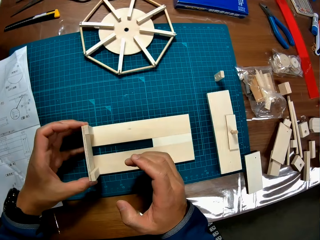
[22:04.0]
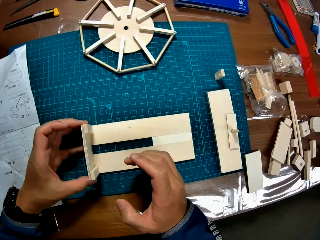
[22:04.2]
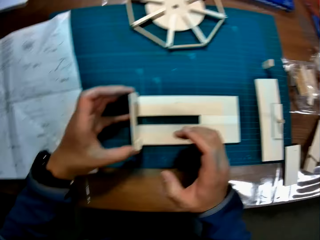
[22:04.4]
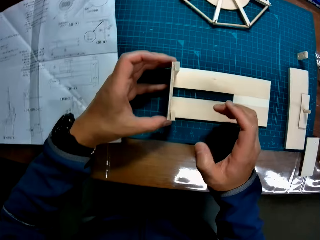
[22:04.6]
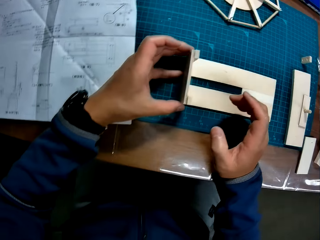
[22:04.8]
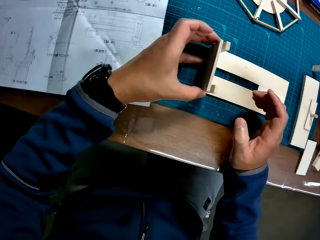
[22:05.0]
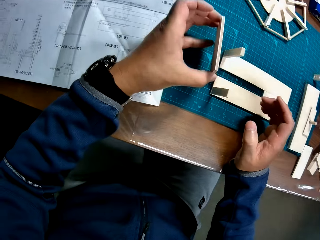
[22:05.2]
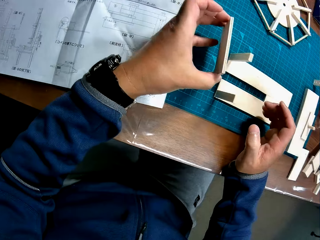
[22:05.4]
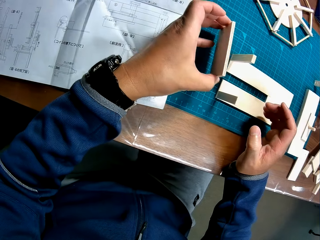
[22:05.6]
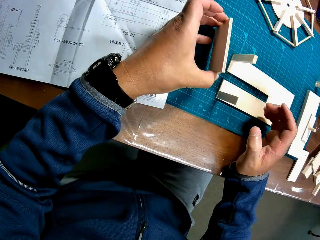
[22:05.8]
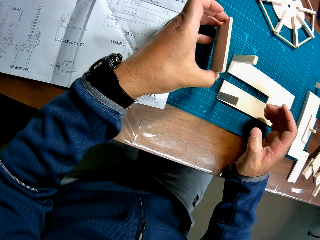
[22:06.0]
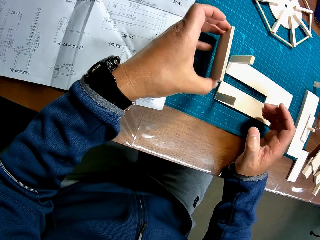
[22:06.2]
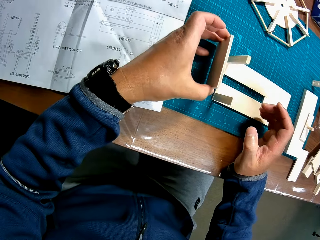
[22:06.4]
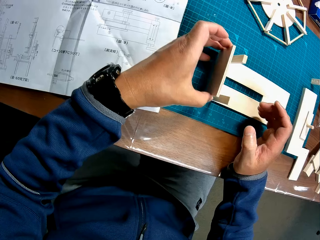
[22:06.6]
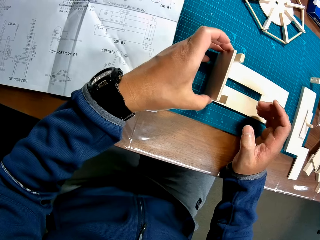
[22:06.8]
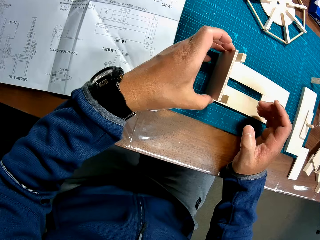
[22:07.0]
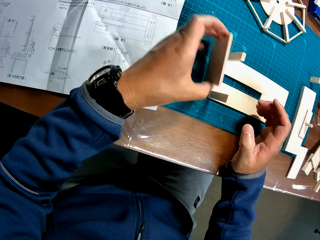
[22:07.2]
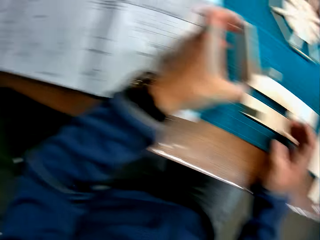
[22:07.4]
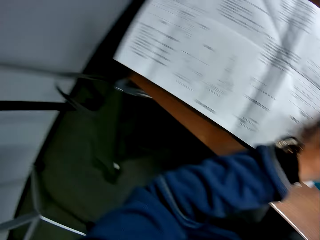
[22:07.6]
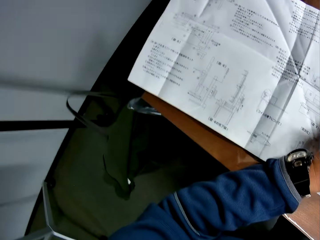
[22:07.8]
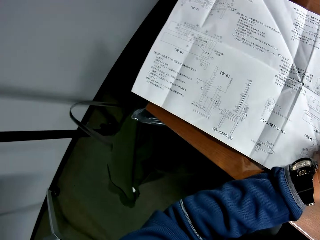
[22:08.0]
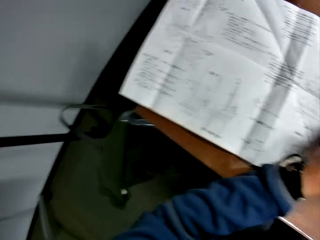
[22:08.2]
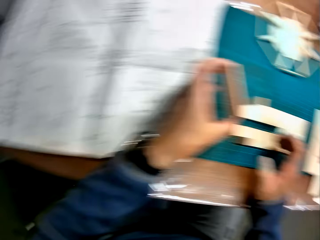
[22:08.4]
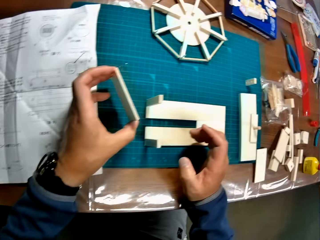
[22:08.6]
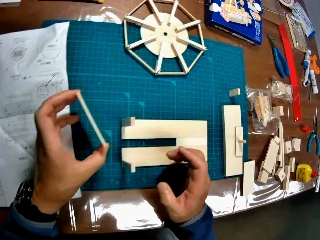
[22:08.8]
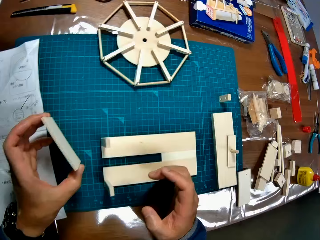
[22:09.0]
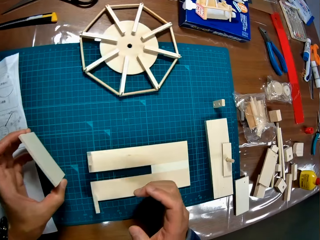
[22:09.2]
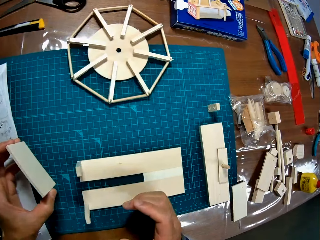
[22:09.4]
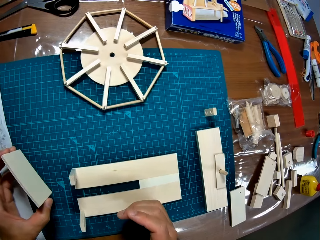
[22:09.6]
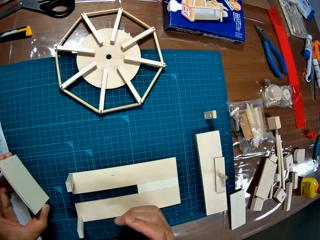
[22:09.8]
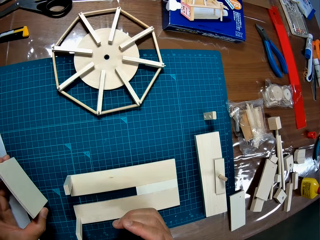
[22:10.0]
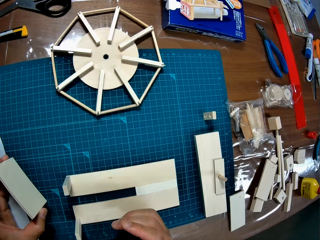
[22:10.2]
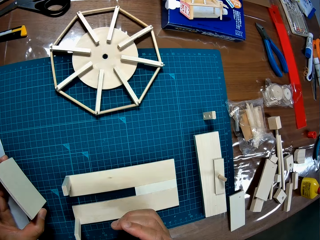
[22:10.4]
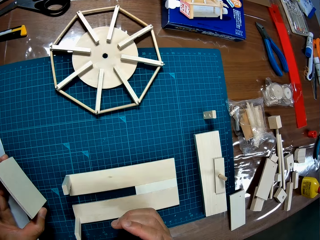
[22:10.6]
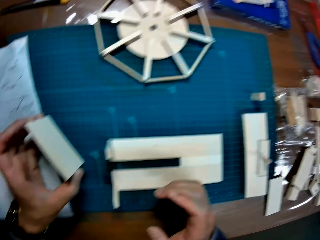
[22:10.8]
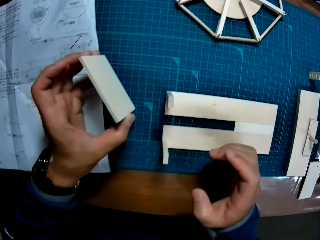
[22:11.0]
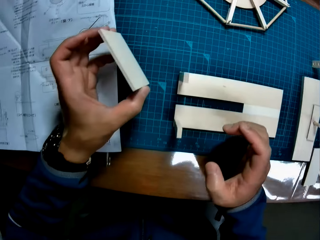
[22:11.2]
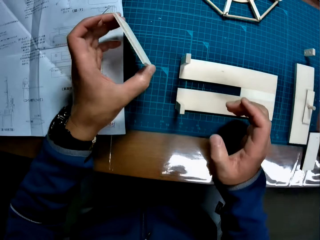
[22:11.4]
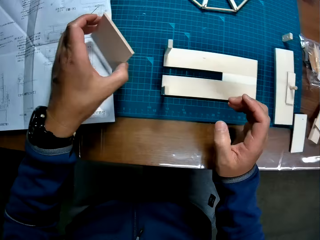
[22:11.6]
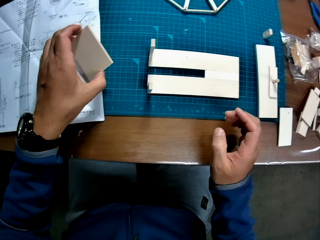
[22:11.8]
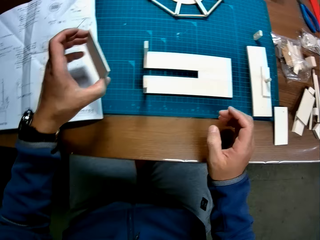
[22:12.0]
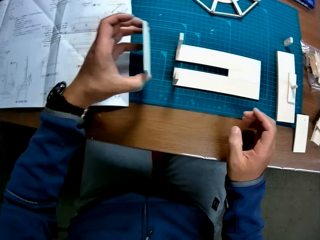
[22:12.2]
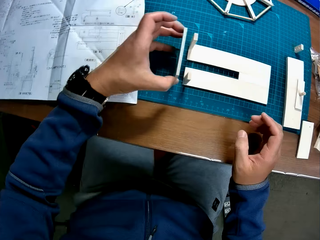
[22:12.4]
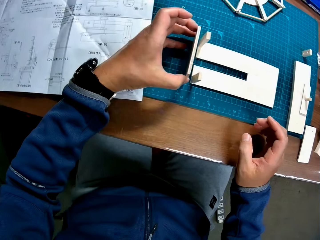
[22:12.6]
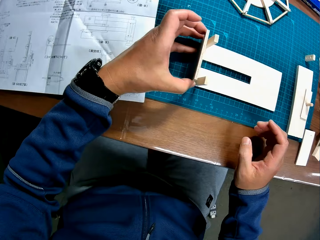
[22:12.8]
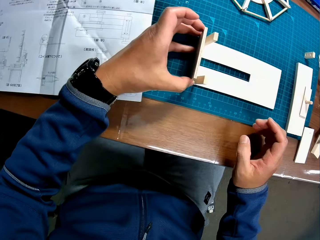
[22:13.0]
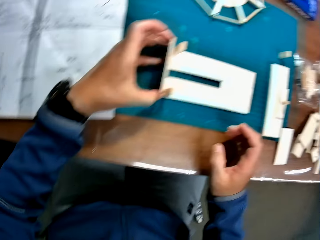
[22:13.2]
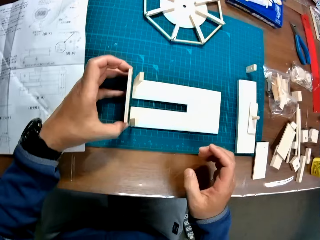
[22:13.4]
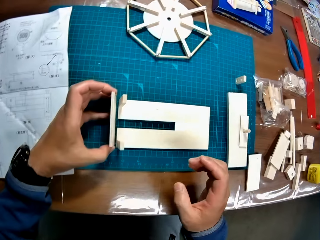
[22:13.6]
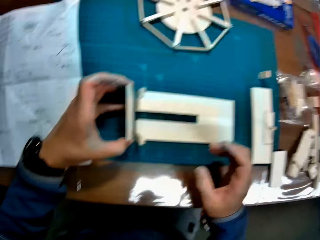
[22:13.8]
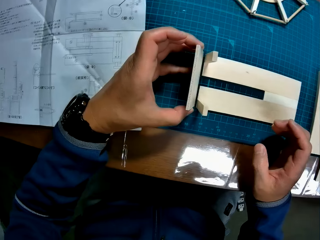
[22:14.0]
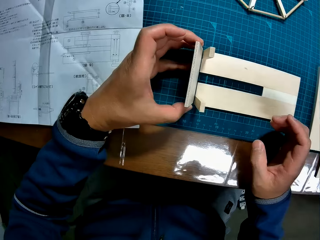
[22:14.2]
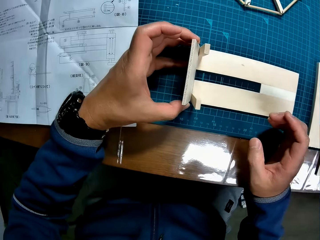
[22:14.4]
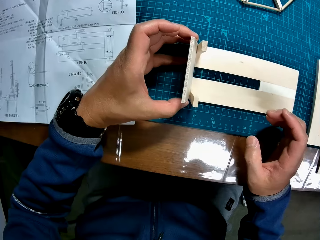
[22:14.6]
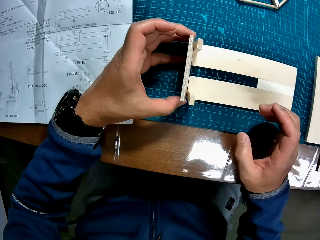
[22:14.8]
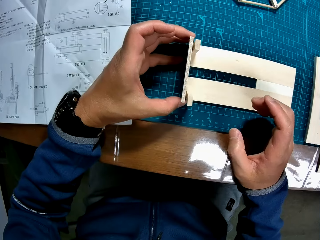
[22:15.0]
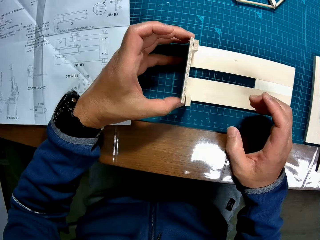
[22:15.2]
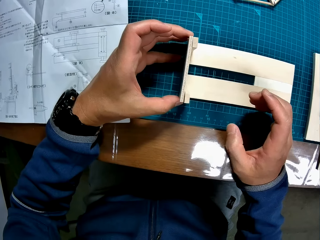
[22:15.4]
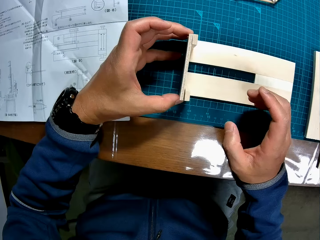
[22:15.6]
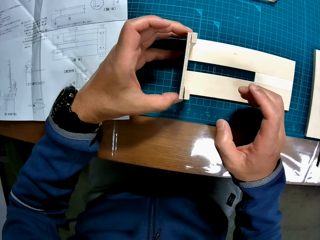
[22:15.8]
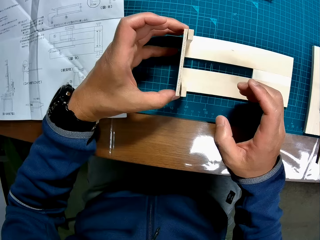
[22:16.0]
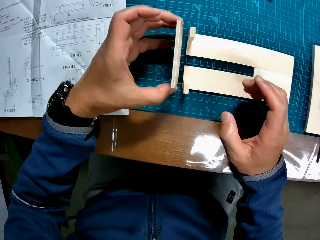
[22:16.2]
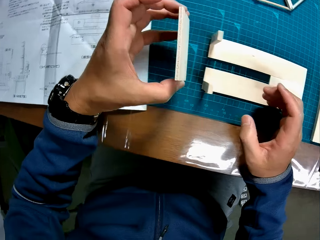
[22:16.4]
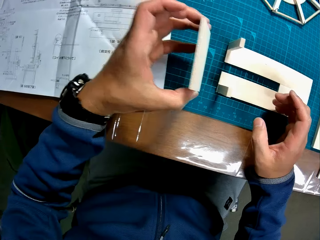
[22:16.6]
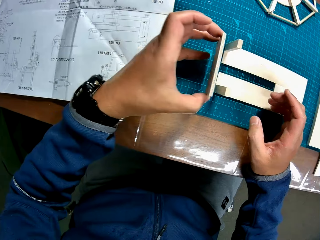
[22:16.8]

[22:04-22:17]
The camera wearer puts the pieces of wood together. He removes the piece of mechanical model in his left hand from the piece of mechanical model on the table. He looks at the paper. He looks around at the table. He places the piece of mechanical model in his left hand by the piece of mechanical model on the table.

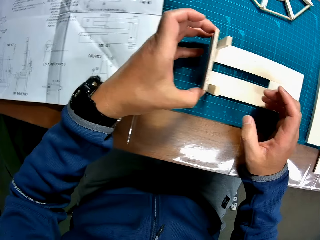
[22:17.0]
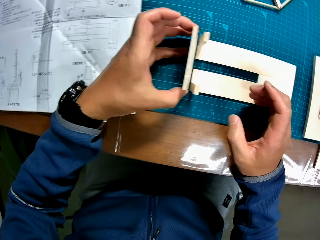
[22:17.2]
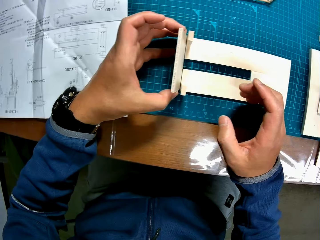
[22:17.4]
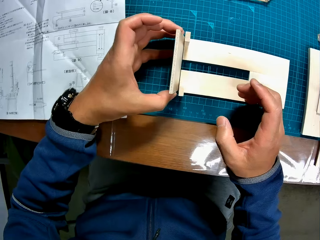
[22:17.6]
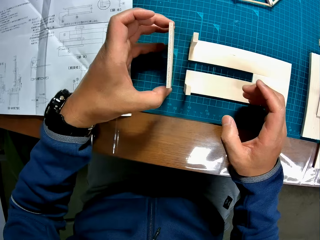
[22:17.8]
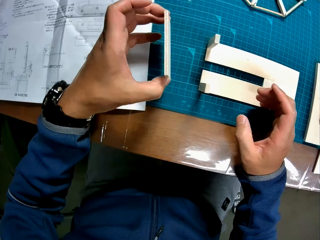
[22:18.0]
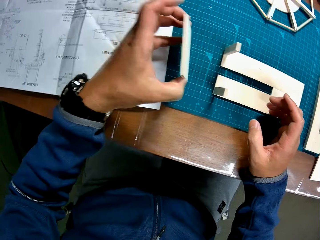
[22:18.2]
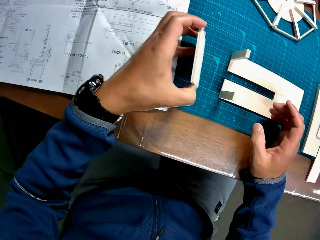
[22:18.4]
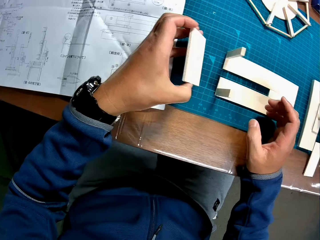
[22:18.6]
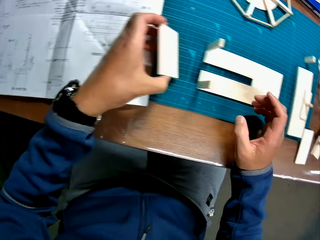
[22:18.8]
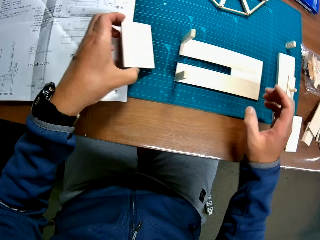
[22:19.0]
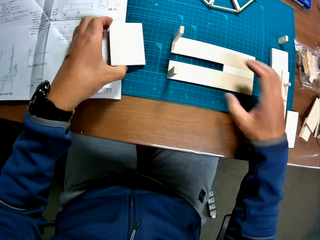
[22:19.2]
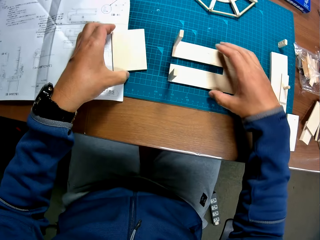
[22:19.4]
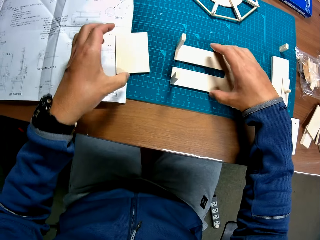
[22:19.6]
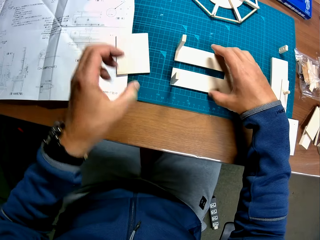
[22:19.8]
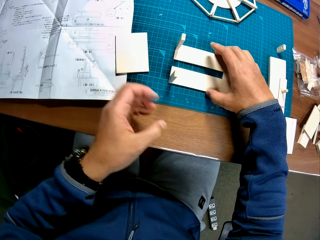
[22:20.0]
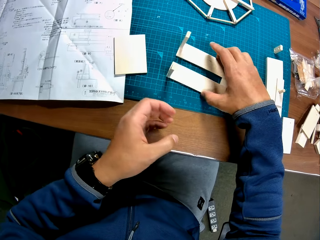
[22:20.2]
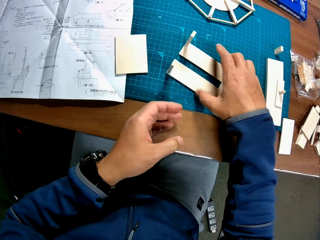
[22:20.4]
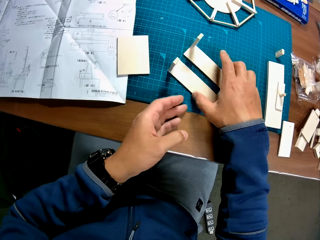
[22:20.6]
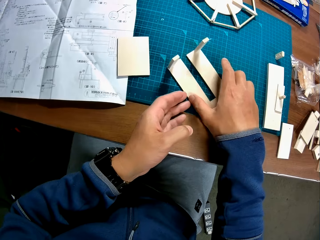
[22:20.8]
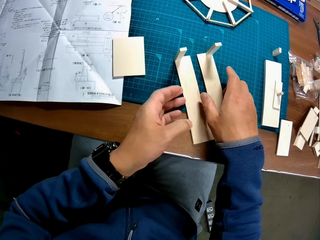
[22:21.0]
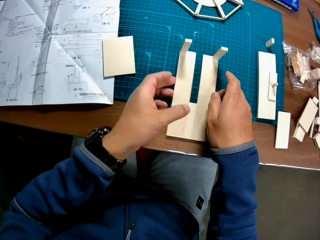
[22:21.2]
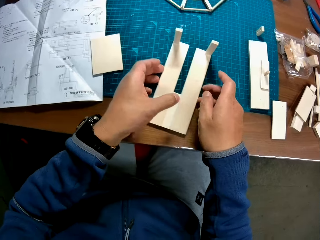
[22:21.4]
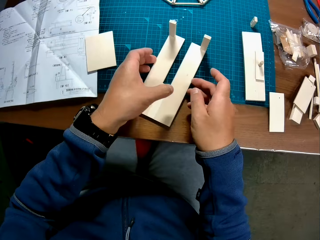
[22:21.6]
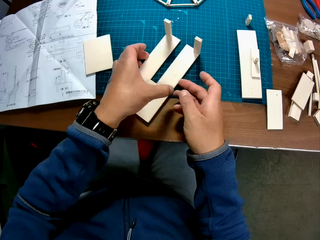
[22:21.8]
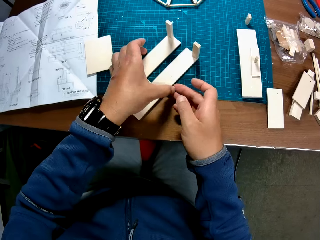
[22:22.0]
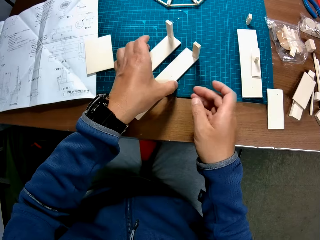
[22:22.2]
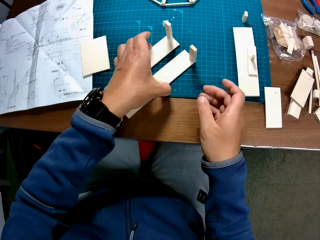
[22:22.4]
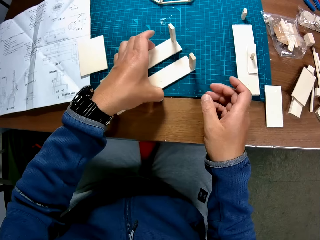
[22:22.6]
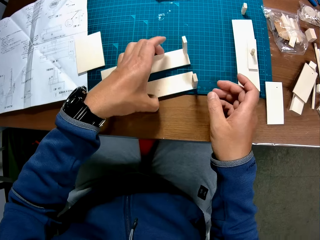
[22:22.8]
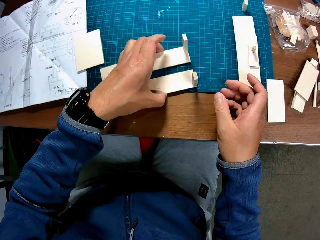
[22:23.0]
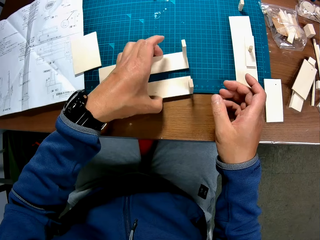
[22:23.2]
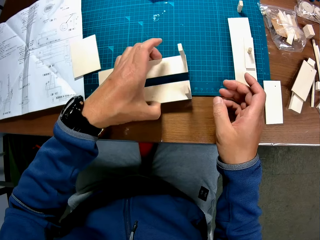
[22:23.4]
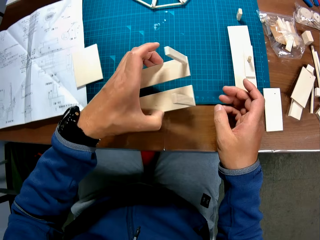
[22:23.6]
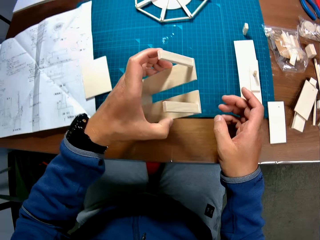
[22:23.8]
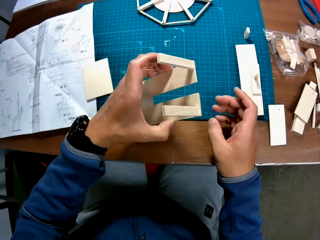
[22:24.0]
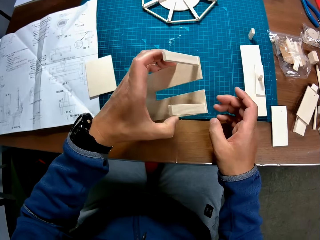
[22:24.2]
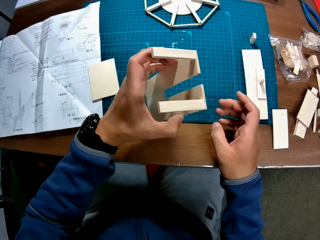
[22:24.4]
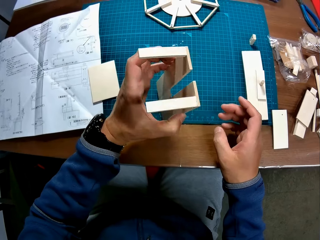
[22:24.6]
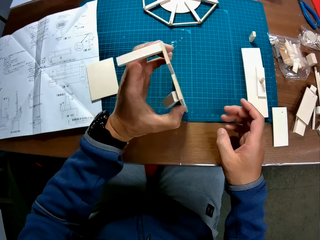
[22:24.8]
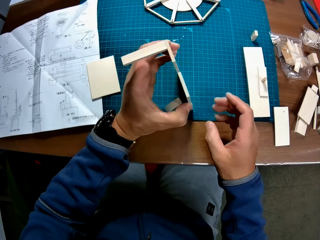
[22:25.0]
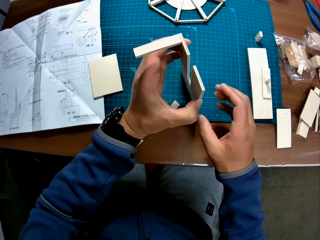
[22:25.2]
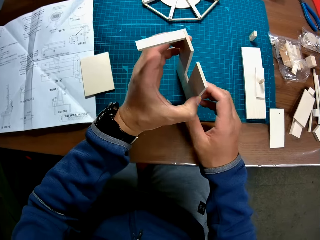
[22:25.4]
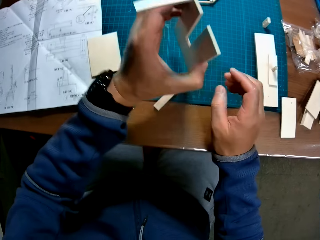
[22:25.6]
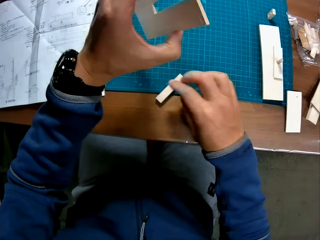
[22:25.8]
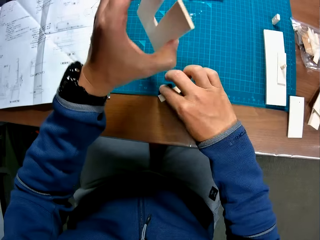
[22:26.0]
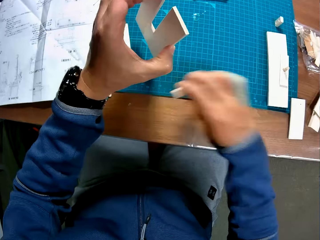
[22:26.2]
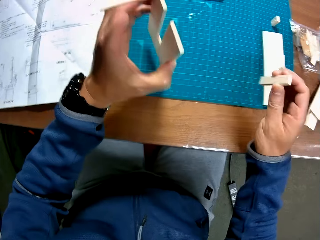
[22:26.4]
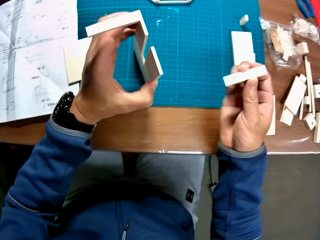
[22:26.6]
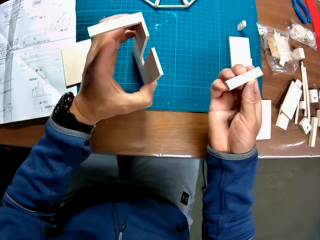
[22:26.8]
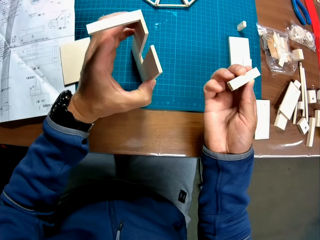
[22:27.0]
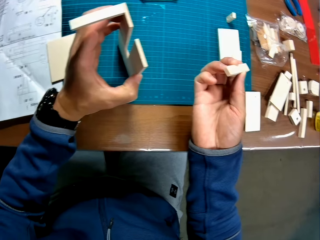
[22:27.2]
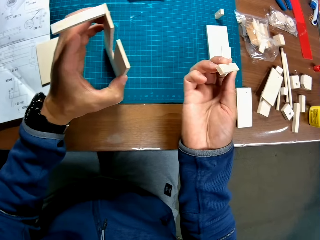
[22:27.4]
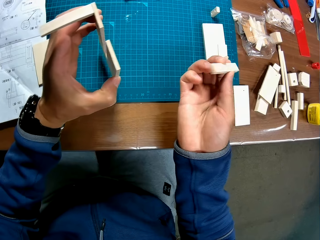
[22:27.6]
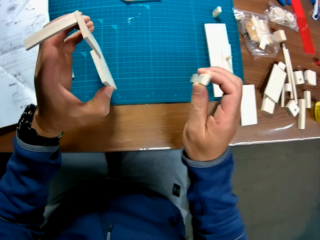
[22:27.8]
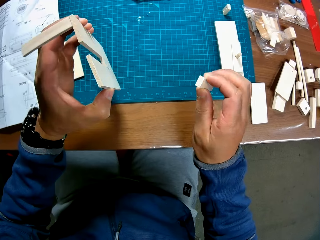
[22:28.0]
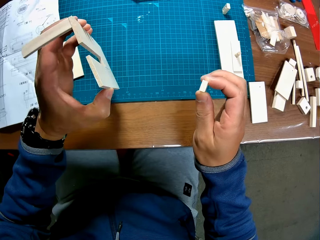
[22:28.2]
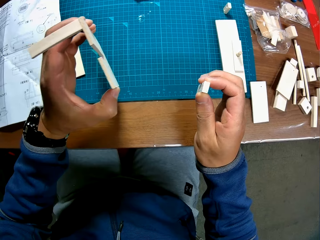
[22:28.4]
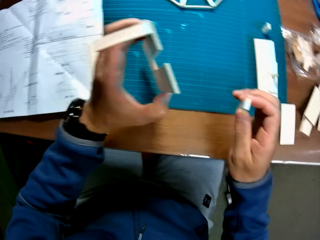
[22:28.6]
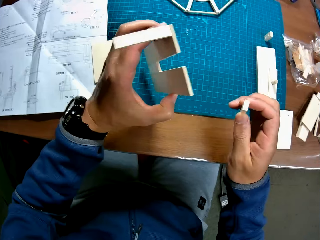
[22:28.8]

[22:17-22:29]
The camera wearer removes the piece of mechanical model in his left hand from the piece of mechanical model on the table. He drops the piece of mechanical model in his left hand on the table. He adjusts the piece of mechanical model on the table with his hands. He turns the wooden structure. He picks up the piece of mechanical model or wooden structure on the table with his left hand. He drops the piece of wood on the table. He picks up a piece of mechanical model from the table with his right hand.
